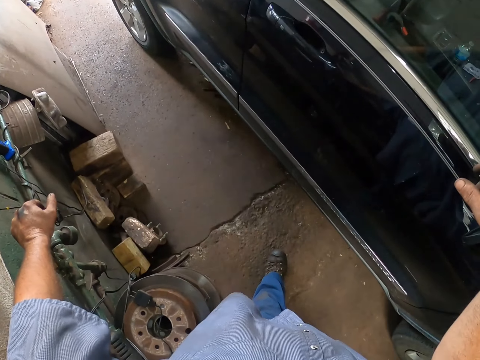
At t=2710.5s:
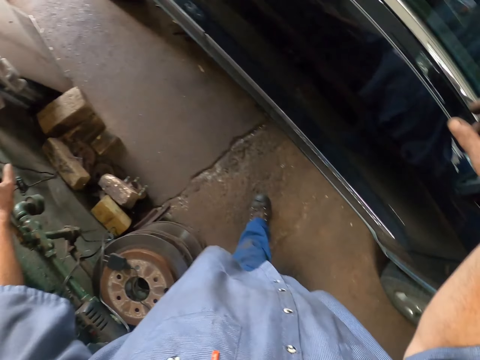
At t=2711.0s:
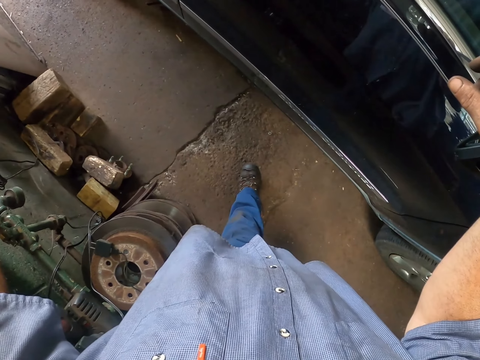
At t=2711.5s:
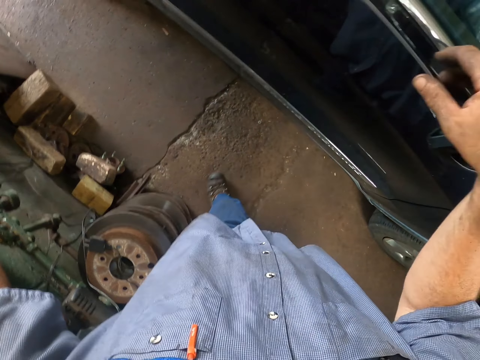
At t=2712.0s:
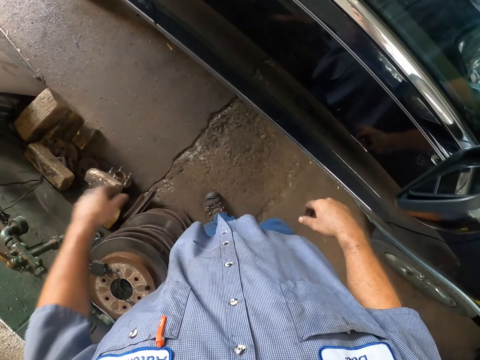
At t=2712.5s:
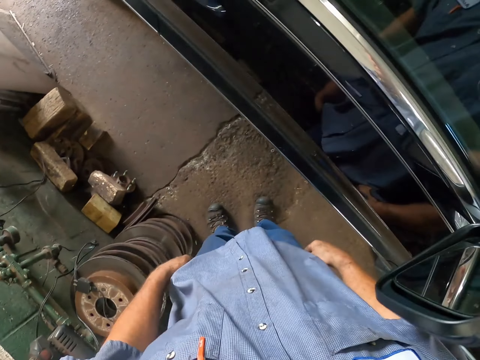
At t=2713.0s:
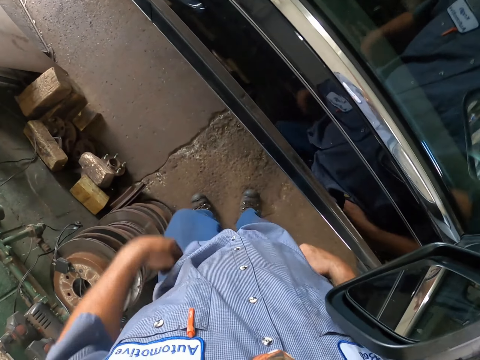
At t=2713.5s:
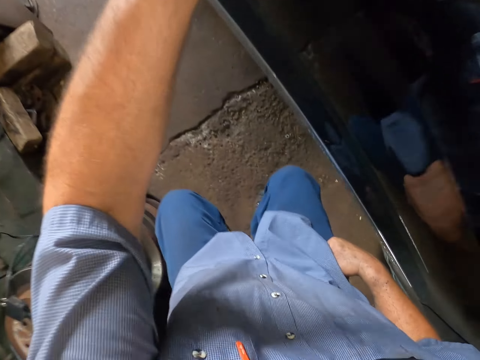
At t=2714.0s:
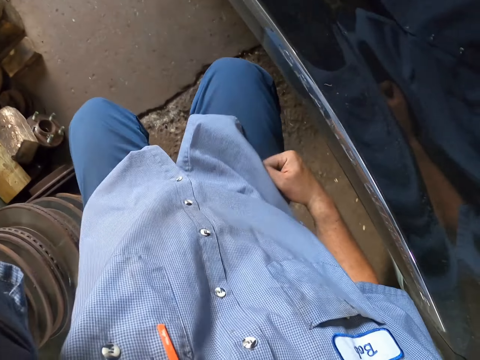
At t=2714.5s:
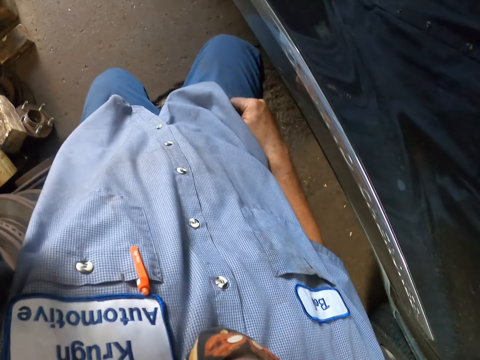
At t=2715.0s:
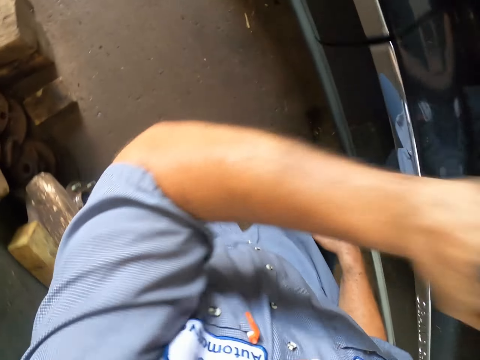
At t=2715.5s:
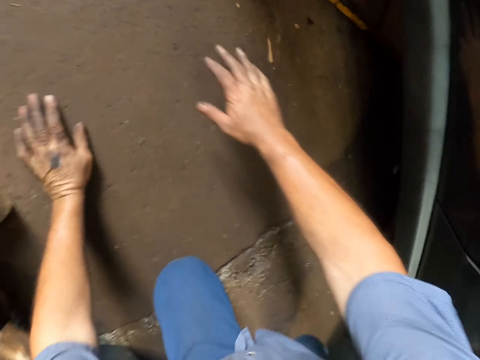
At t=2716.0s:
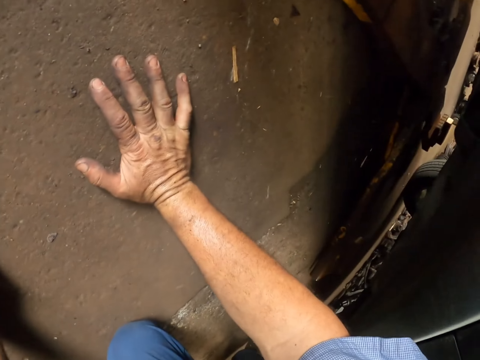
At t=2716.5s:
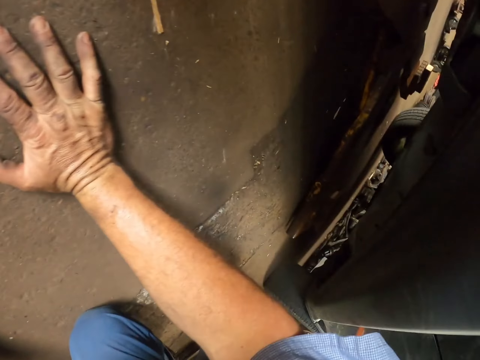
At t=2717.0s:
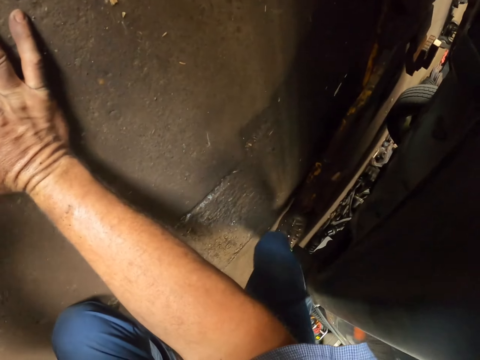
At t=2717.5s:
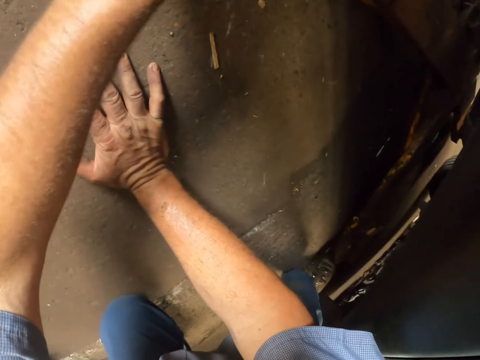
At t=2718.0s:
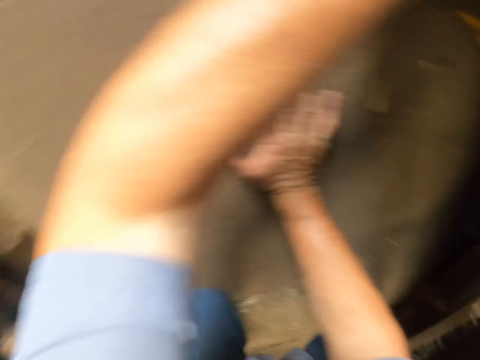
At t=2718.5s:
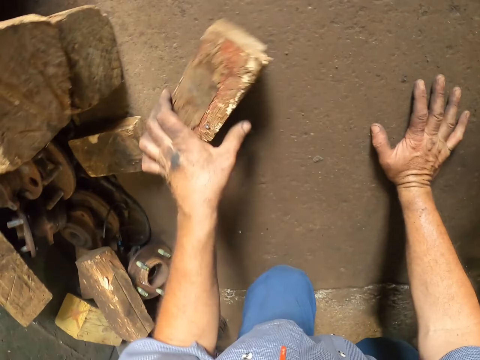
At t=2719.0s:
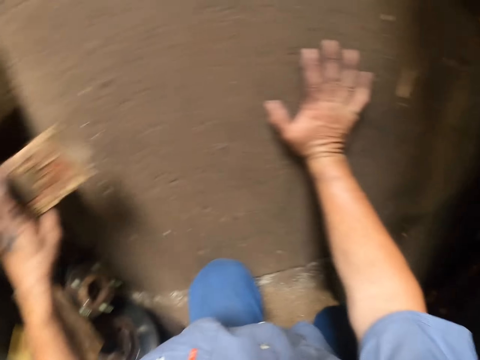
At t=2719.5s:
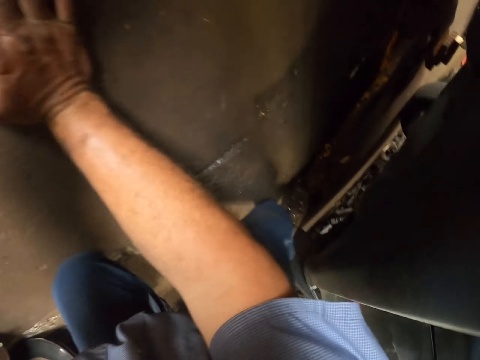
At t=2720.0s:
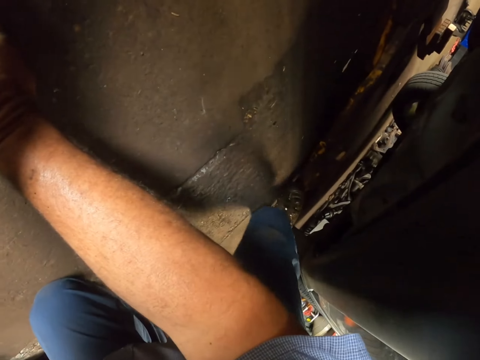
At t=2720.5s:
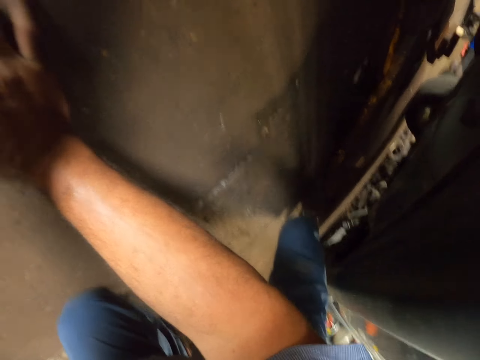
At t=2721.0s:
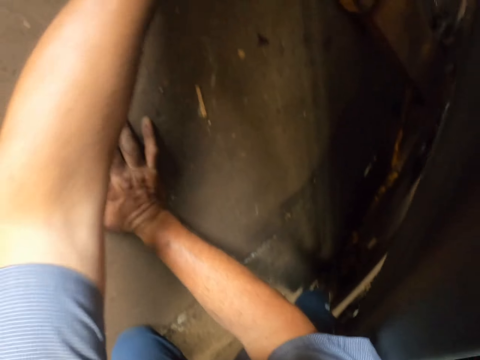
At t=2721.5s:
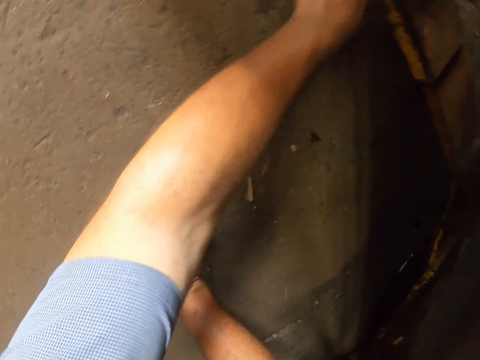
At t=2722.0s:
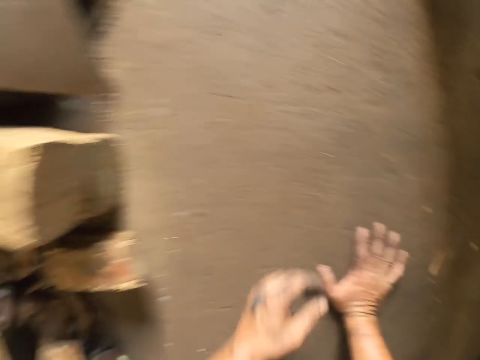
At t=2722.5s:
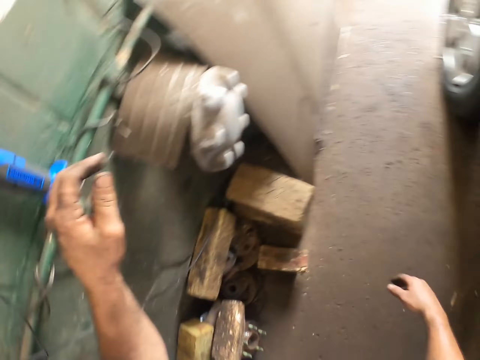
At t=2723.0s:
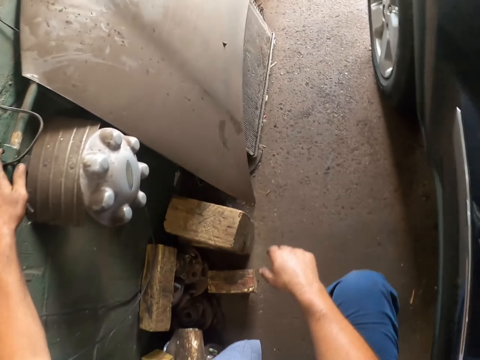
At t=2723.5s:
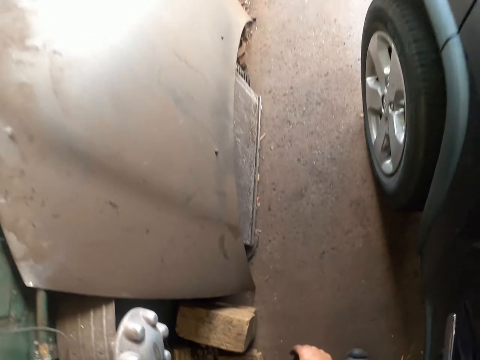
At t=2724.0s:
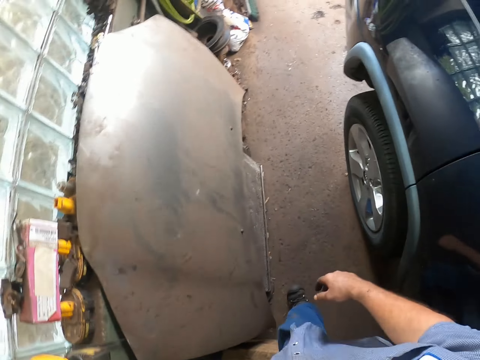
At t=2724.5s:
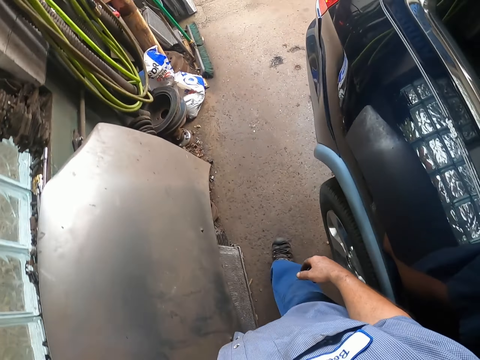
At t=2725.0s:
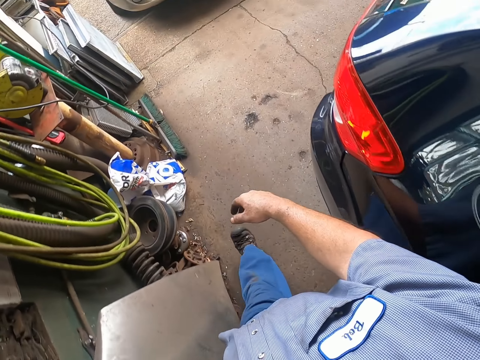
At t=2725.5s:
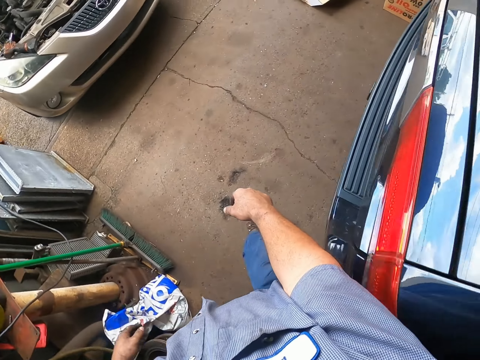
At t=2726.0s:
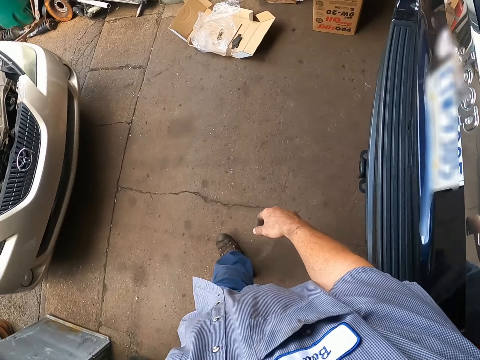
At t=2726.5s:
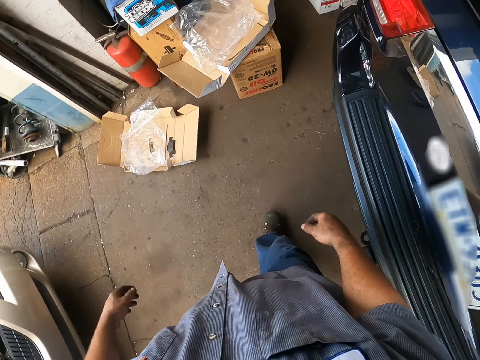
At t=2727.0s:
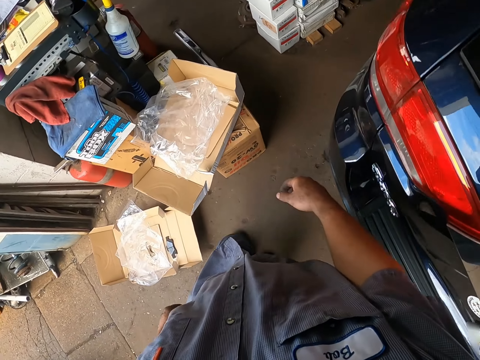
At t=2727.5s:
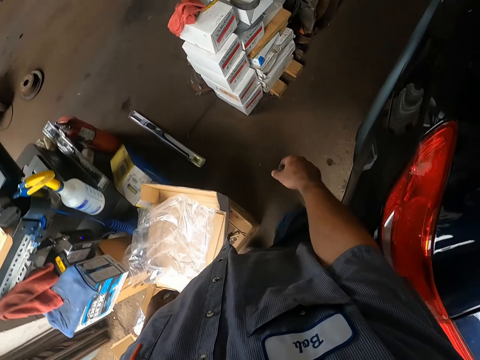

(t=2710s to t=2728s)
The camera wearer adjusts the trouser. They stare down. They squat down. They look under the car. They bend. They touch the floor. They pick the piece of wood under the car. They place the piece of wood on top of the piece of wood. They push the car jack under the car. They stand up. They walk around the garage.

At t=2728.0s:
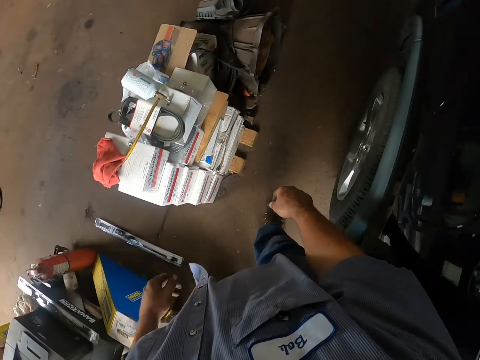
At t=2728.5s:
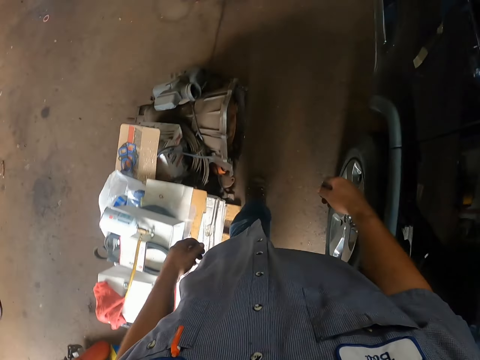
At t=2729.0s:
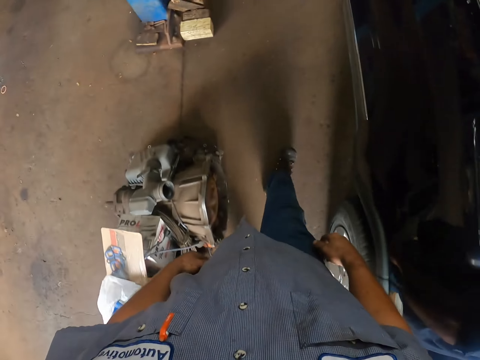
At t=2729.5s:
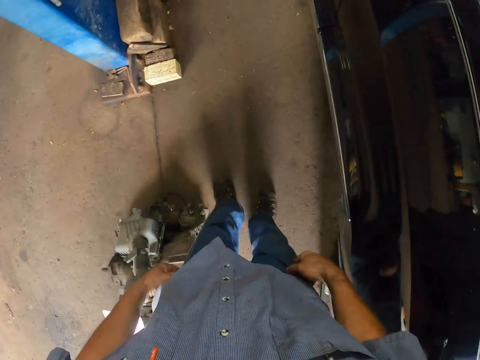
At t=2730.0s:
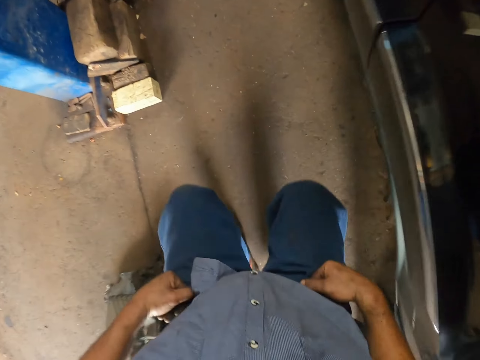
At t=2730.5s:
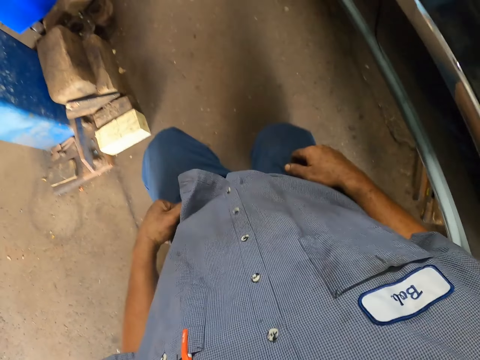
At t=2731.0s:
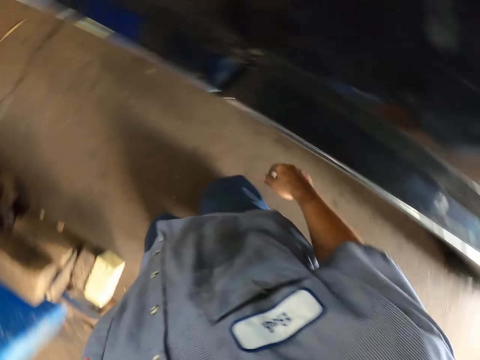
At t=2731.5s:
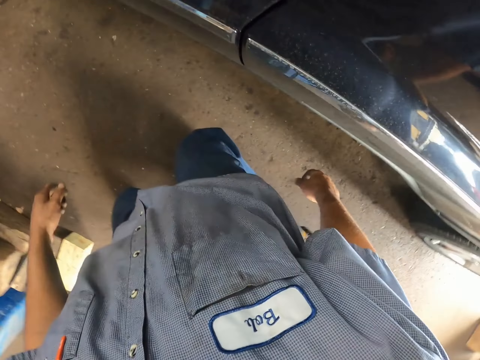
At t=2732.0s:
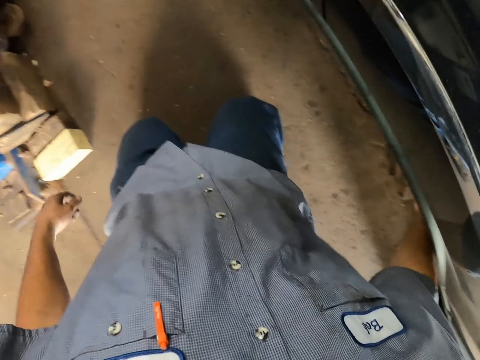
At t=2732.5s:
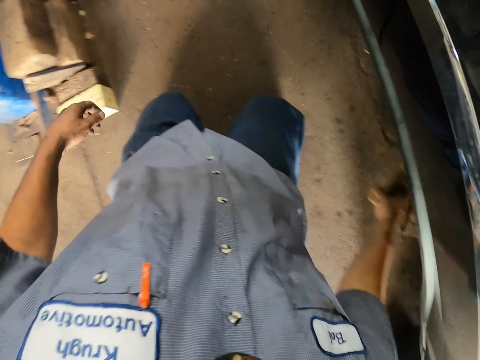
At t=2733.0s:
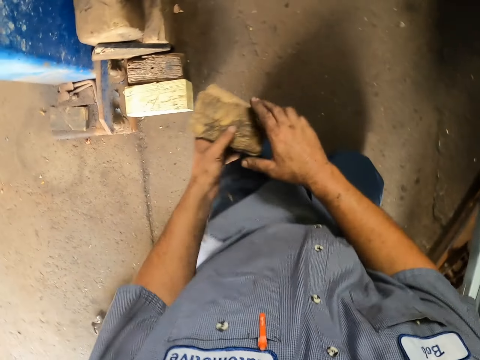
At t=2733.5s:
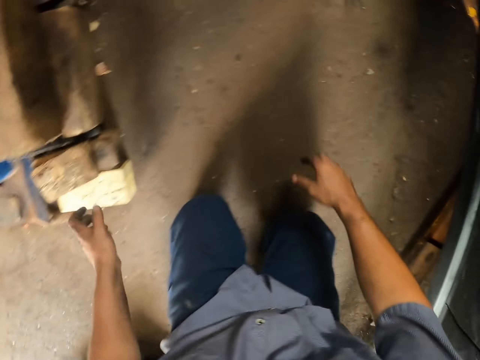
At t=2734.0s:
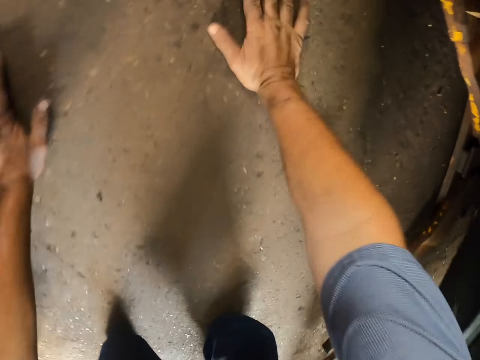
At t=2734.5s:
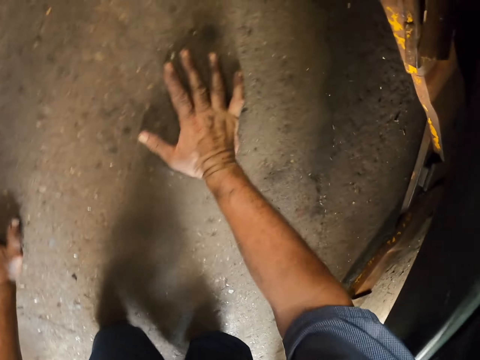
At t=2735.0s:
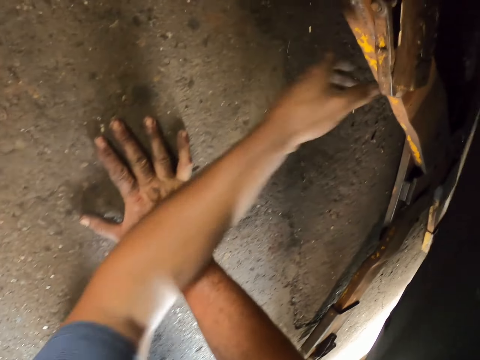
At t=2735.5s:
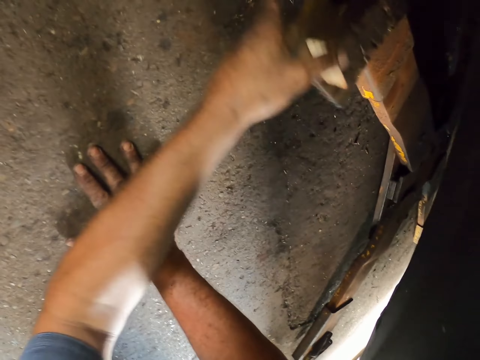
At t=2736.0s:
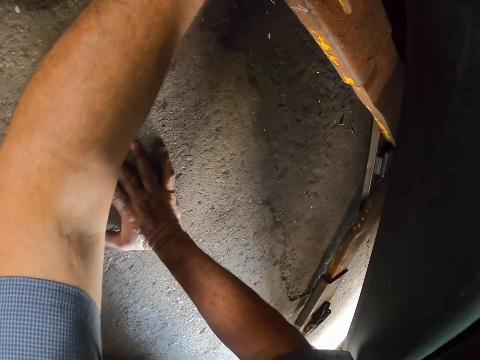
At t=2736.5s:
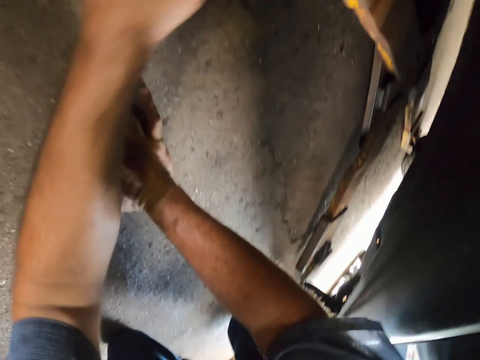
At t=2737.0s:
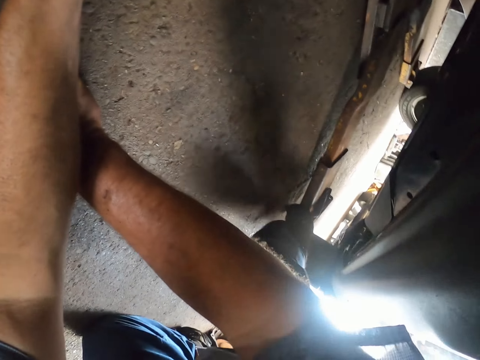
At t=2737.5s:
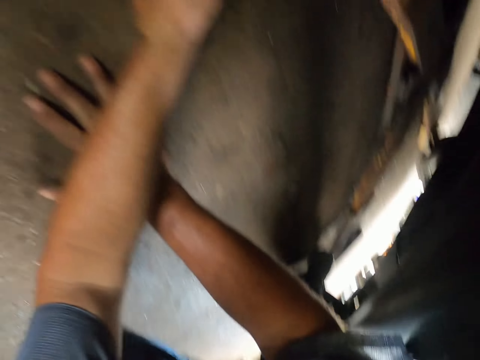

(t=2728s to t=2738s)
The camera wearer pulls up his pants. He bends and squats down. He picks the piece of wood under the car. He holds the piece of wood with his left hand. He places the piece of wood on top of the piece of wood. He drops something. He touches the floor. He adjusts the car jack under the car.
